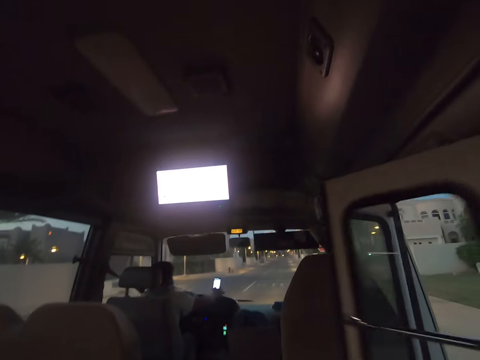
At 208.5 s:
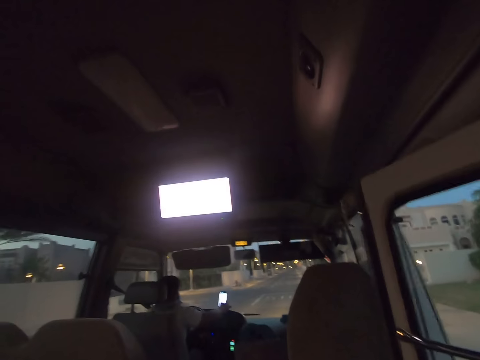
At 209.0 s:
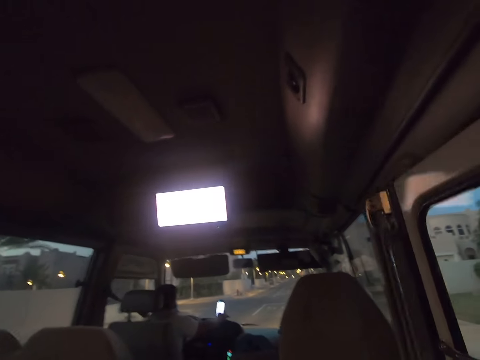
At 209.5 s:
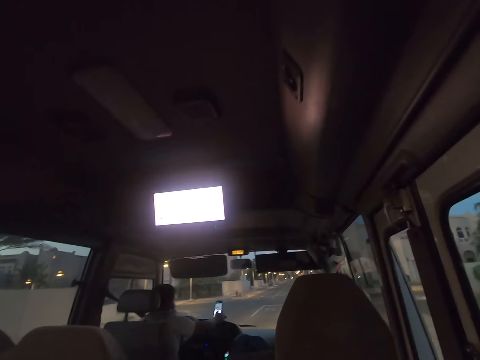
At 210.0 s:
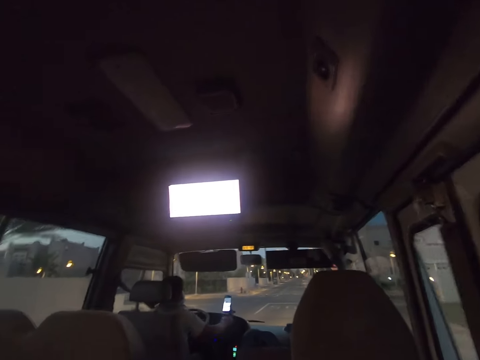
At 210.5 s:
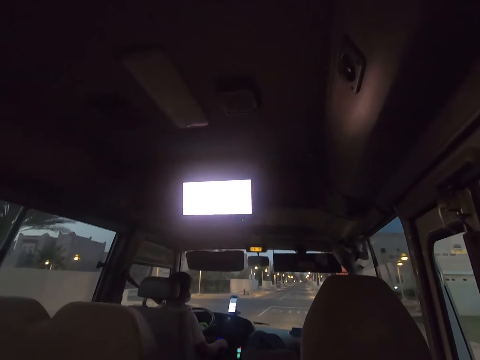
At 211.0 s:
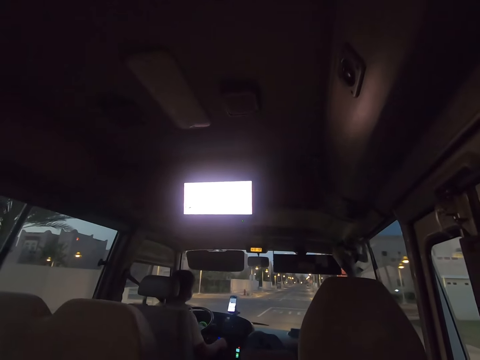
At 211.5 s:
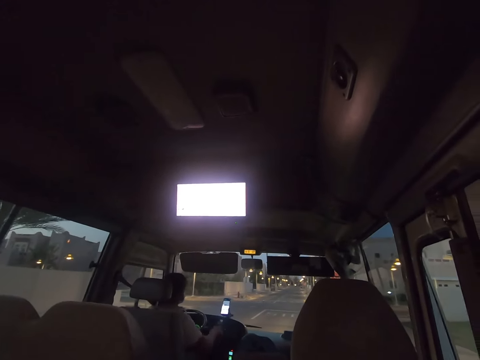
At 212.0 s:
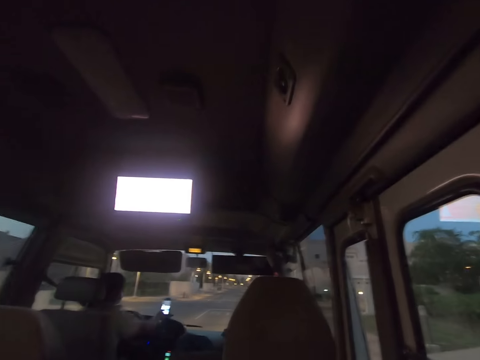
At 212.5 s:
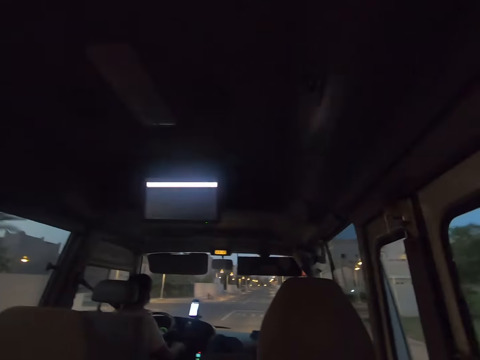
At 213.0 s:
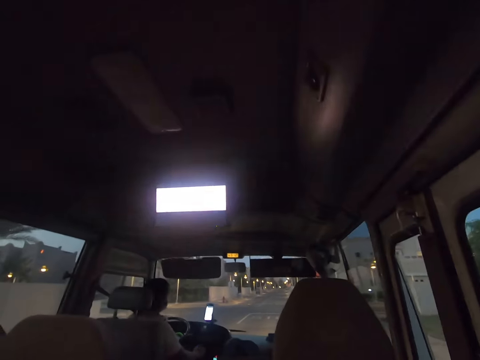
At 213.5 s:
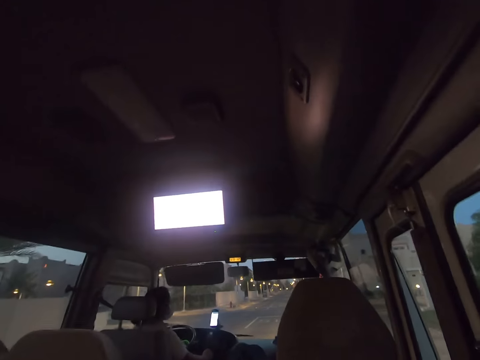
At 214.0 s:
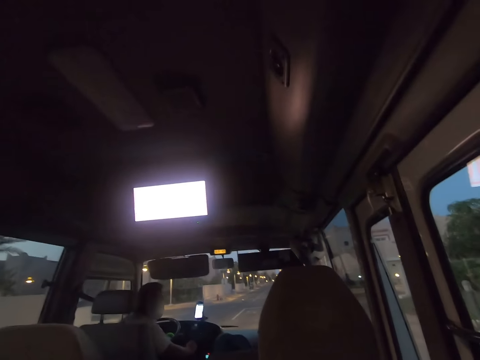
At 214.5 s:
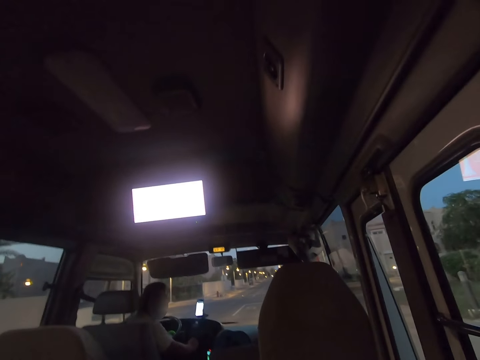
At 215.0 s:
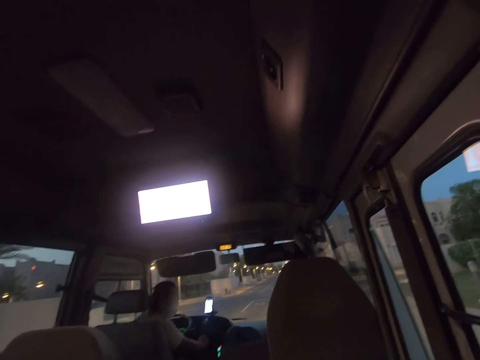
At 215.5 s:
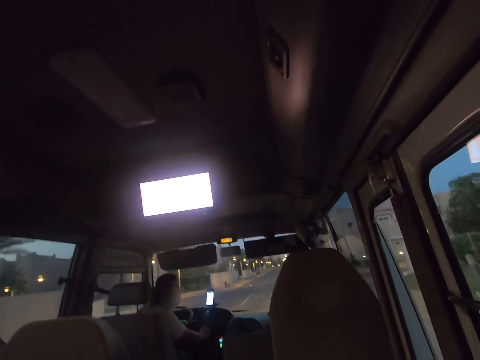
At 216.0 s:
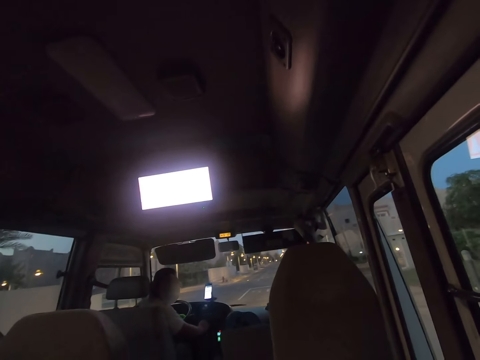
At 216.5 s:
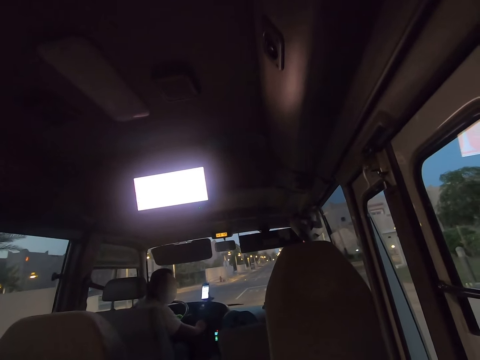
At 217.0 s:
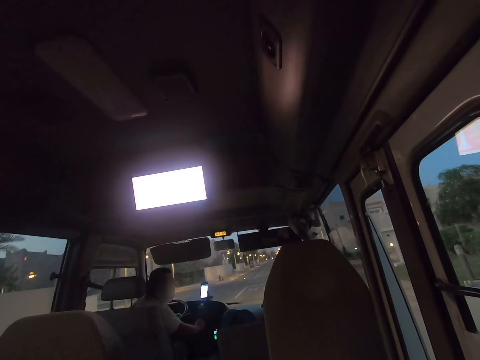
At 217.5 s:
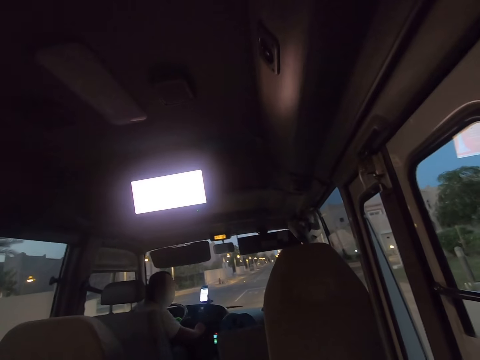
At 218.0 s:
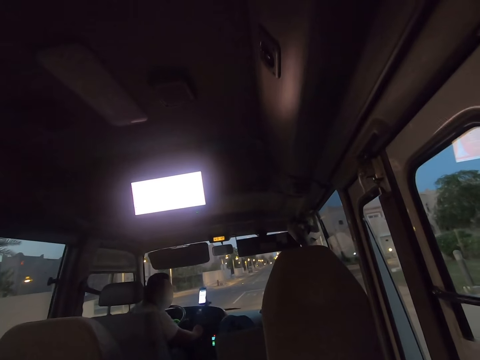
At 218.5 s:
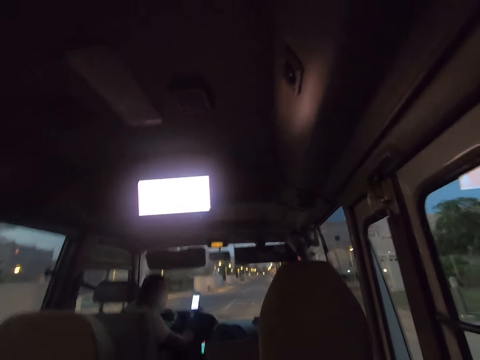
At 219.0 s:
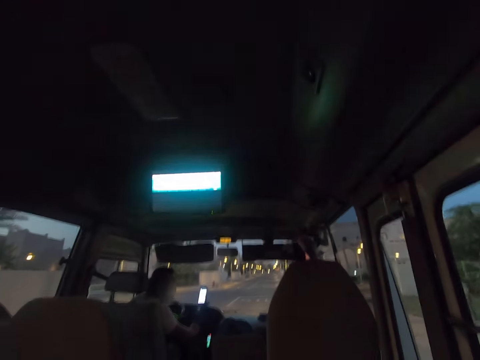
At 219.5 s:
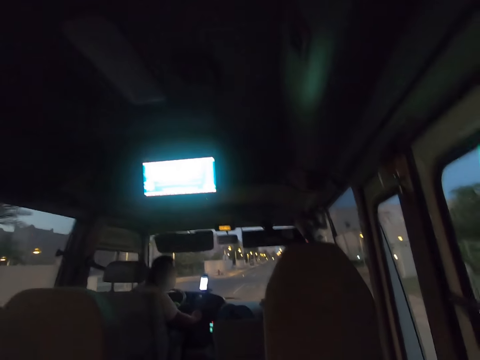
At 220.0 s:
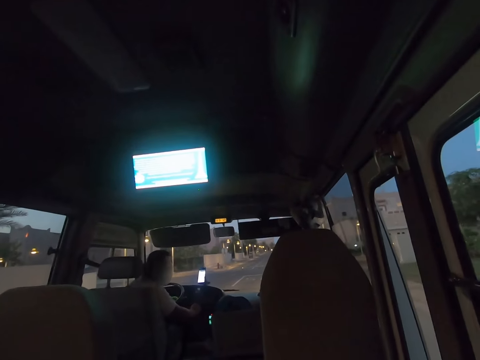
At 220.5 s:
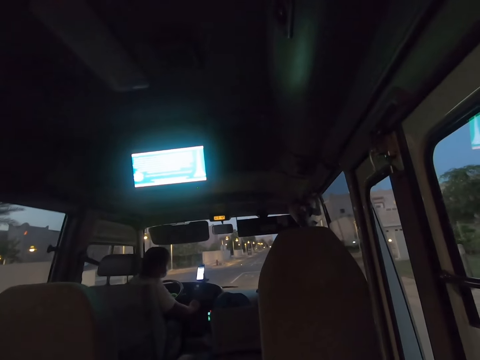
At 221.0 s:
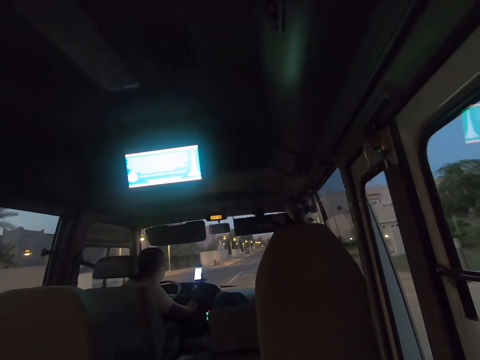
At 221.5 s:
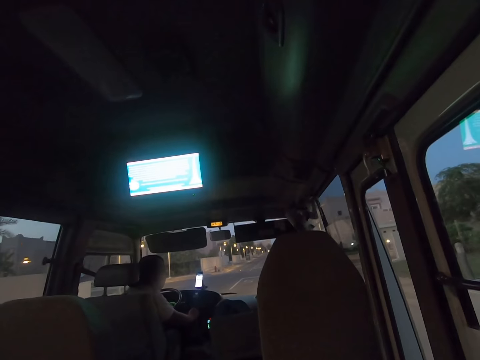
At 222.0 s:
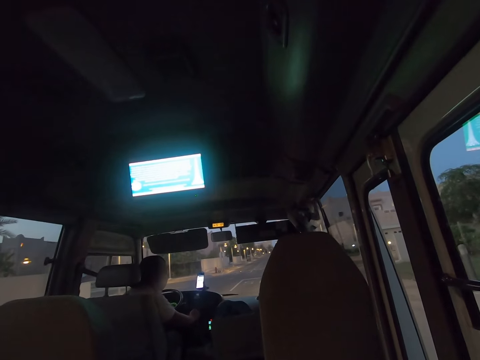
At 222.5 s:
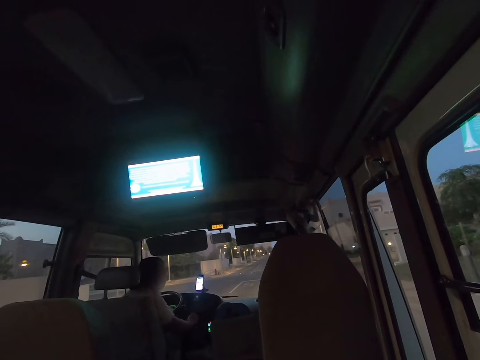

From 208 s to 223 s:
The camera wearer sits on the bus chair. They close the bus door. A man talks to the camera wearer. The camera wearer talks to the man.

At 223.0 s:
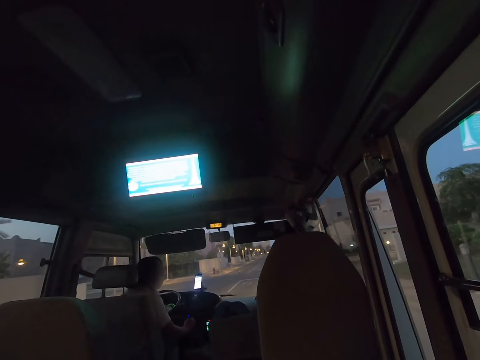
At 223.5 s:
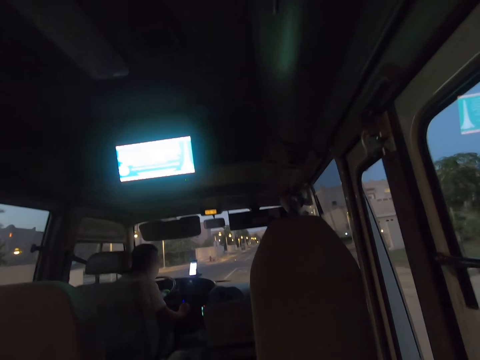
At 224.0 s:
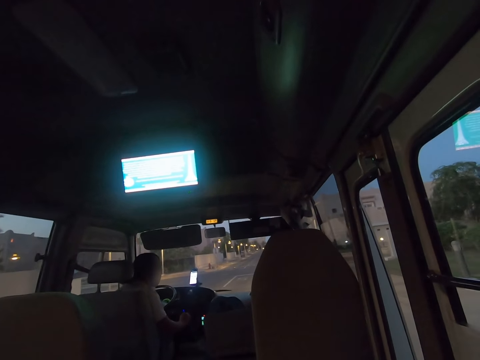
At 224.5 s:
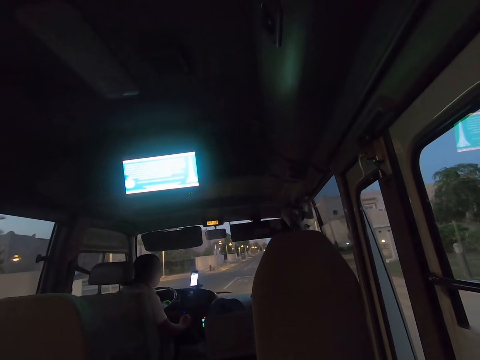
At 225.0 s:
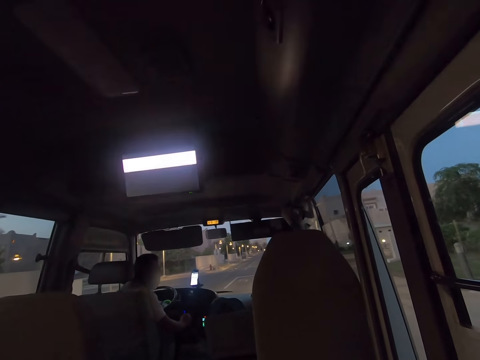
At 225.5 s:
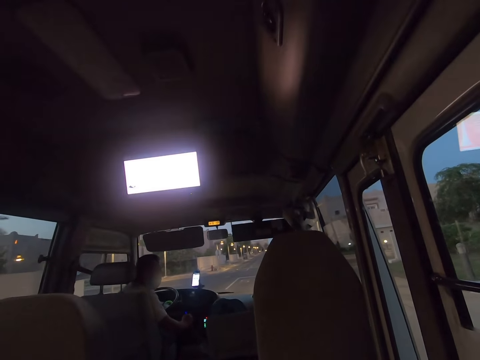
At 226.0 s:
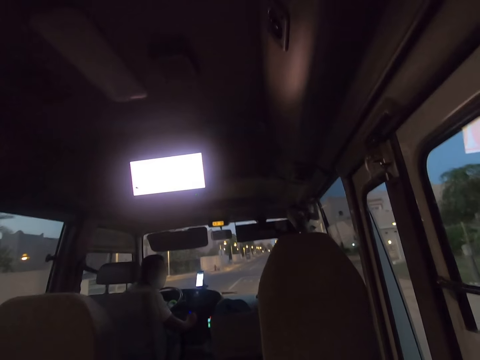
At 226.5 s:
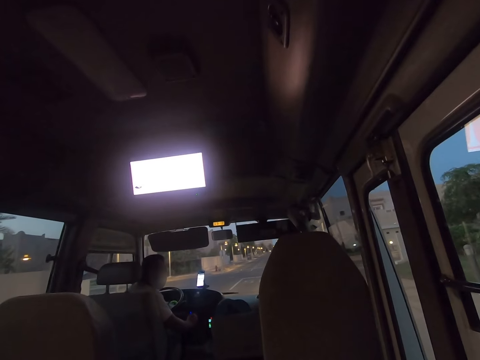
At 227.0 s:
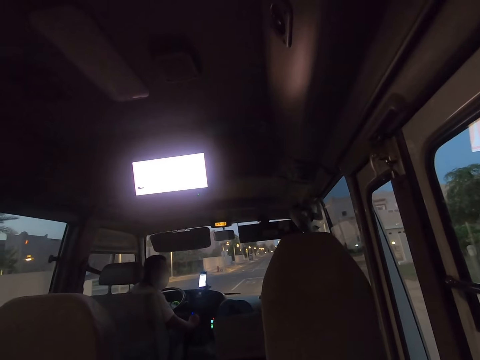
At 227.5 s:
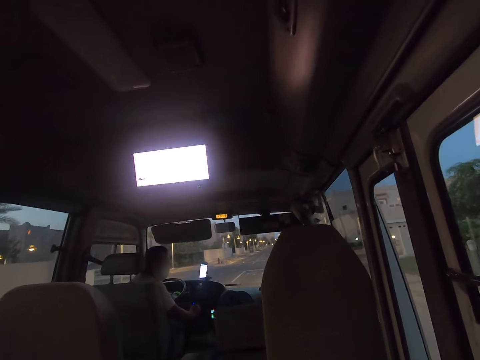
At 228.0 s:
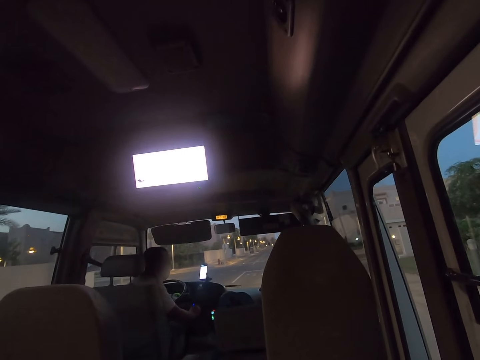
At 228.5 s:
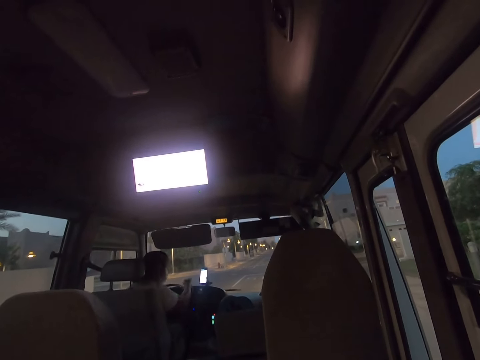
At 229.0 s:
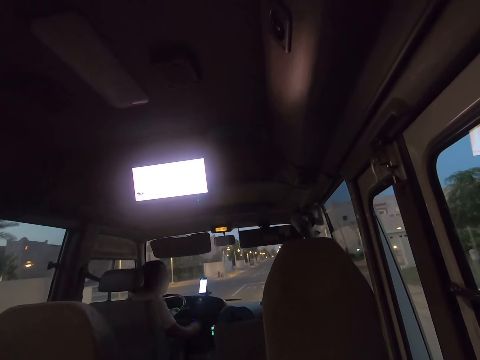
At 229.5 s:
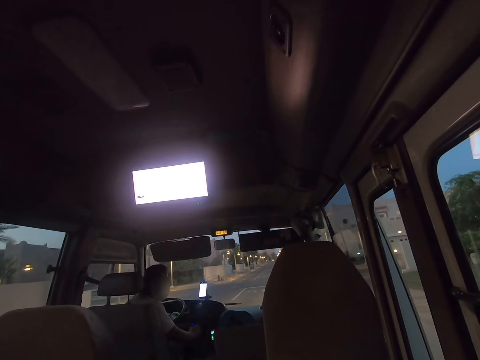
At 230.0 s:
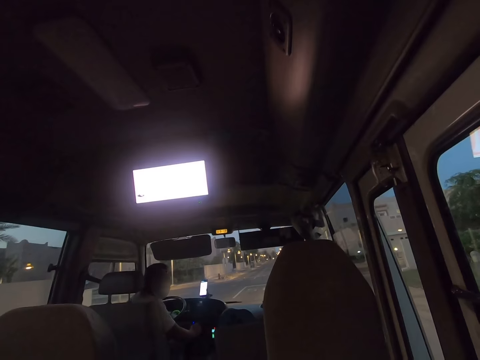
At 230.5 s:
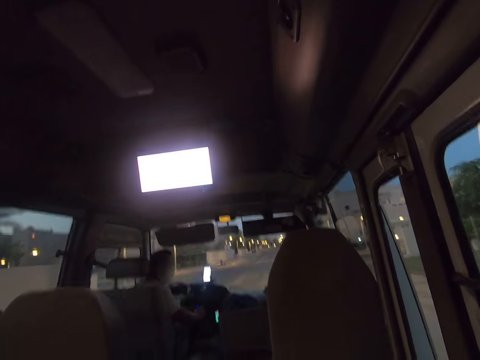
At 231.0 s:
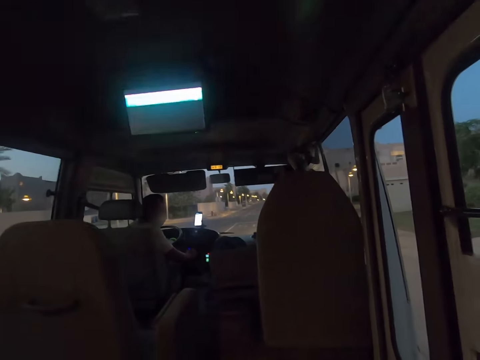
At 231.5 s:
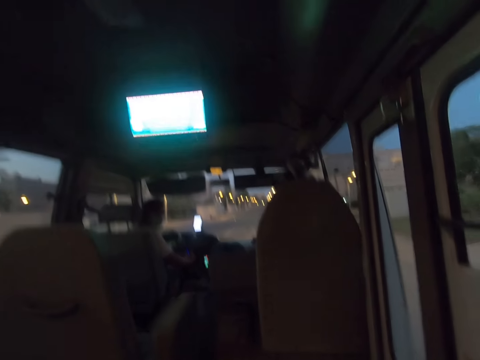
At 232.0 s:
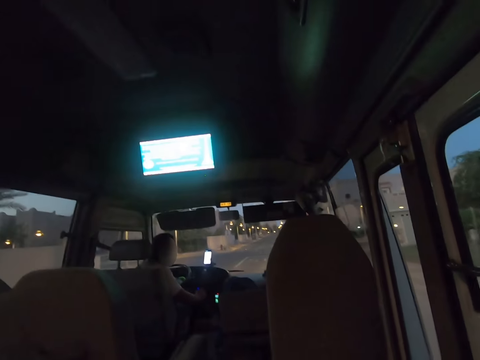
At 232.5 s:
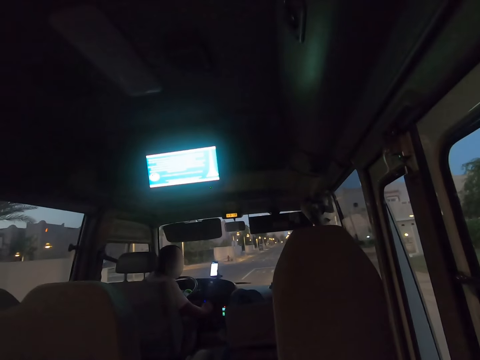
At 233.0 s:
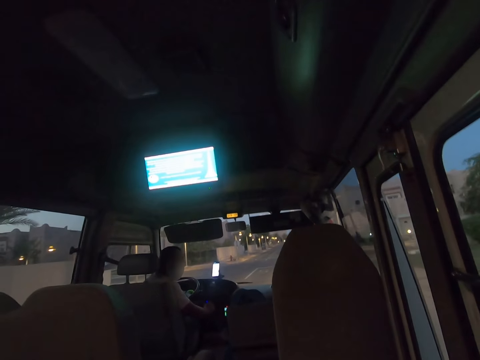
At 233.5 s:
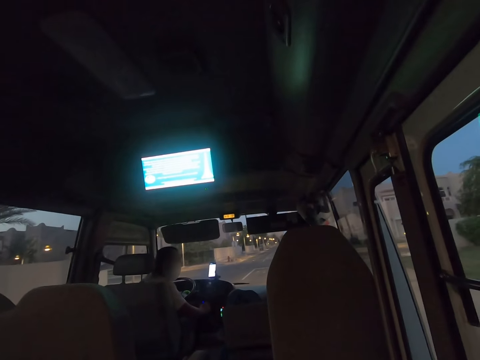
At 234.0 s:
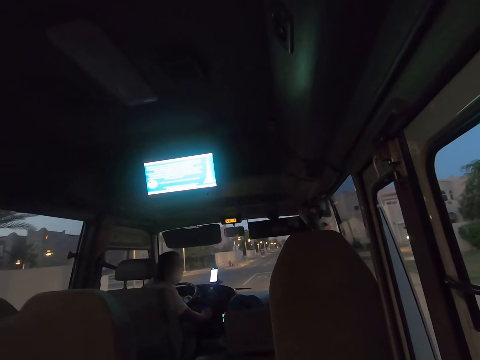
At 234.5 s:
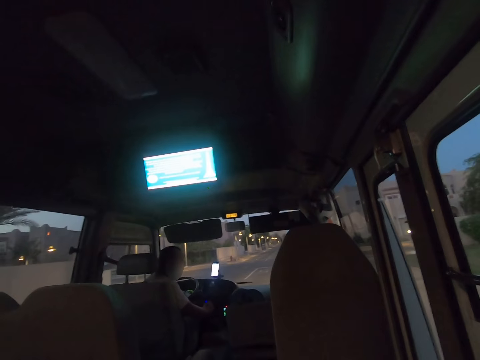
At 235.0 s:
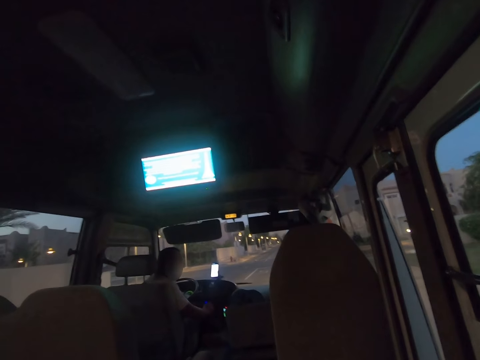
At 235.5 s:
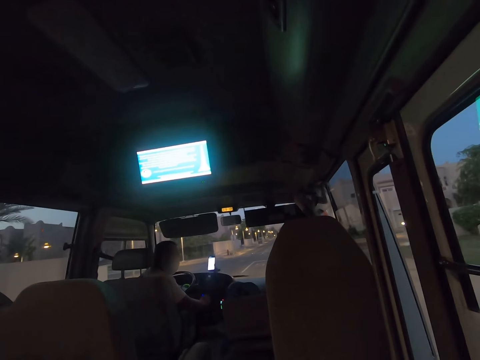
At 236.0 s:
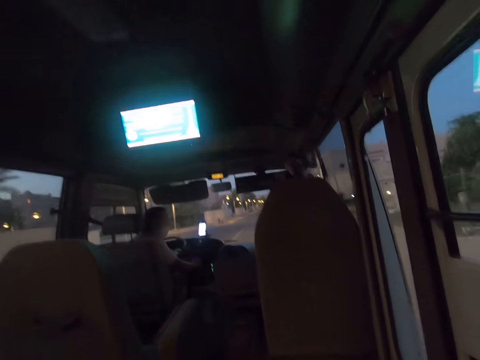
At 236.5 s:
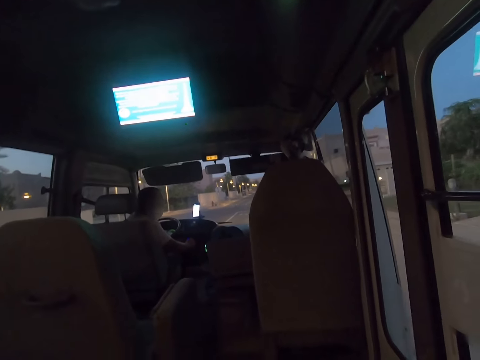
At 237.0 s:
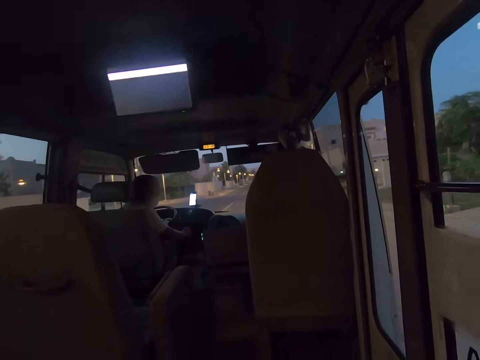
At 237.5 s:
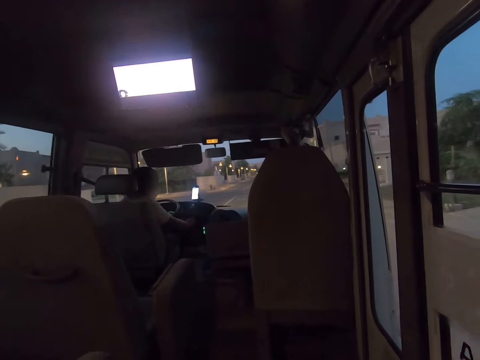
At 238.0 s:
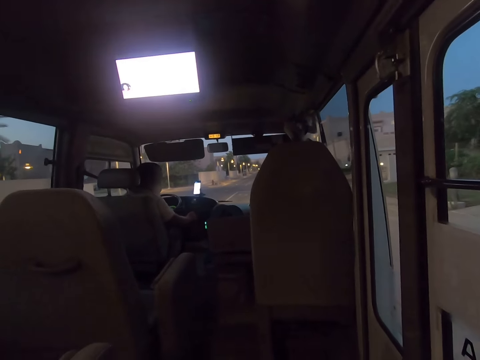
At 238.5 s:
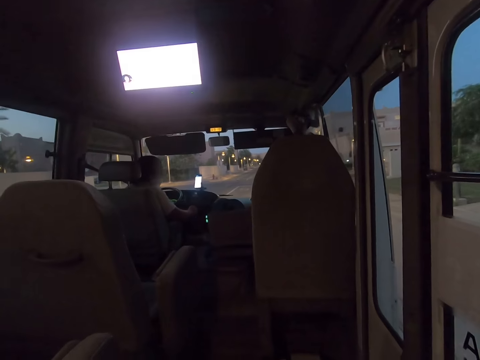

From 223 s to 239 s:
A man talks to the camera wearer.
